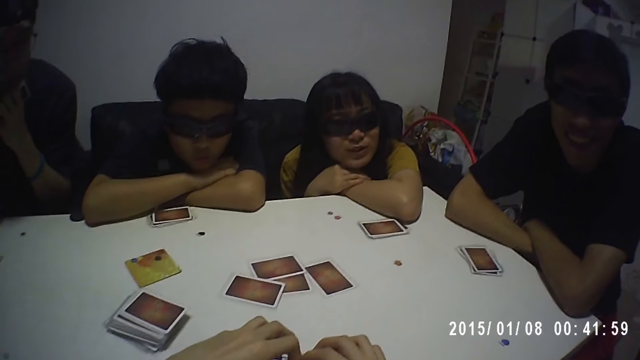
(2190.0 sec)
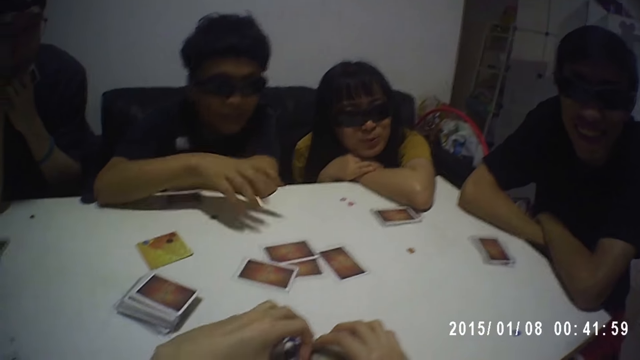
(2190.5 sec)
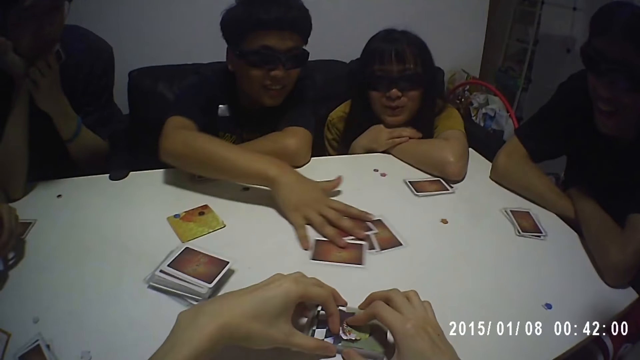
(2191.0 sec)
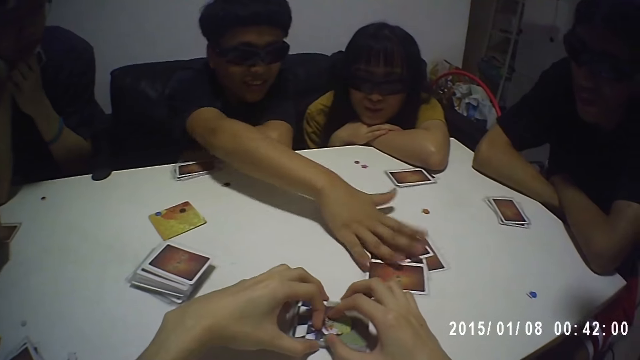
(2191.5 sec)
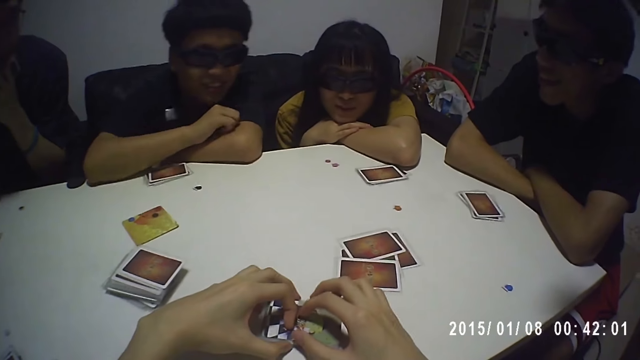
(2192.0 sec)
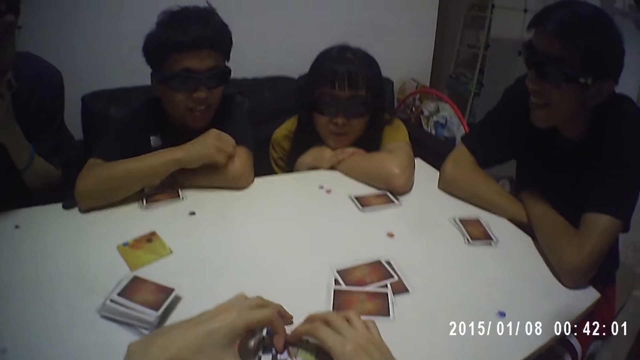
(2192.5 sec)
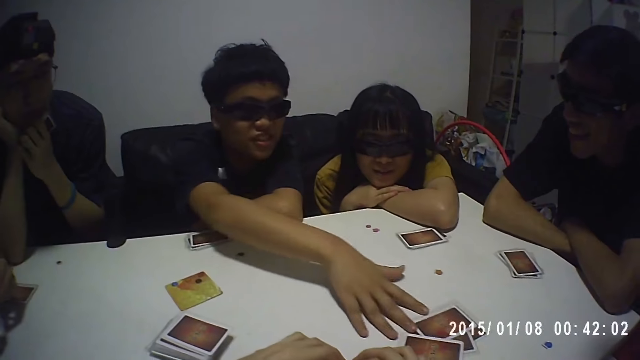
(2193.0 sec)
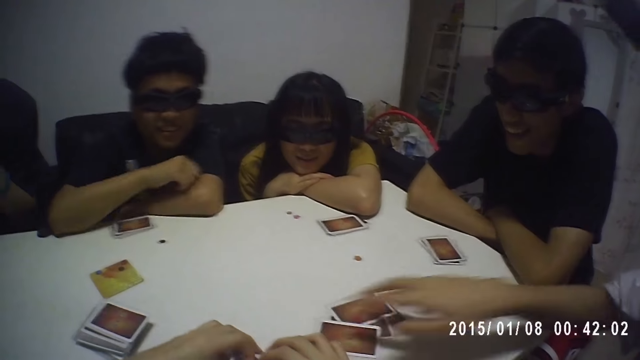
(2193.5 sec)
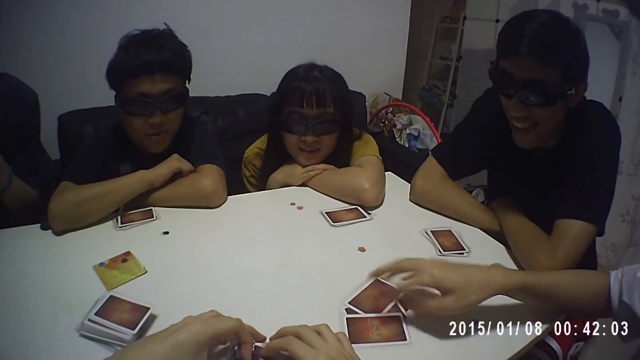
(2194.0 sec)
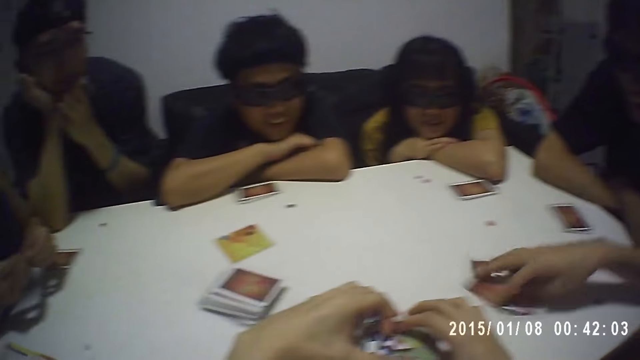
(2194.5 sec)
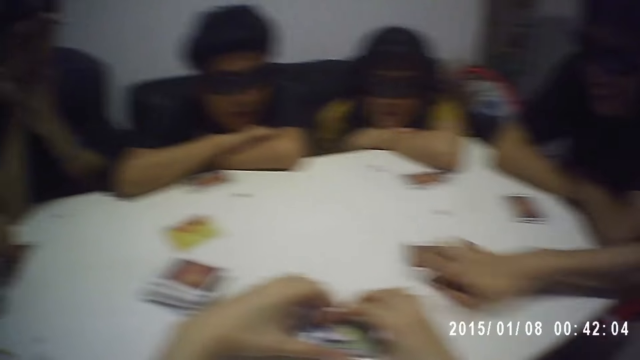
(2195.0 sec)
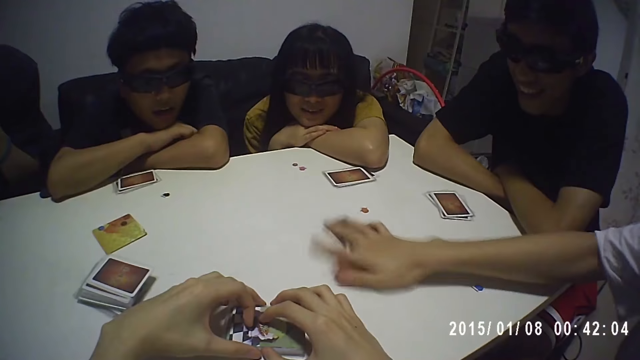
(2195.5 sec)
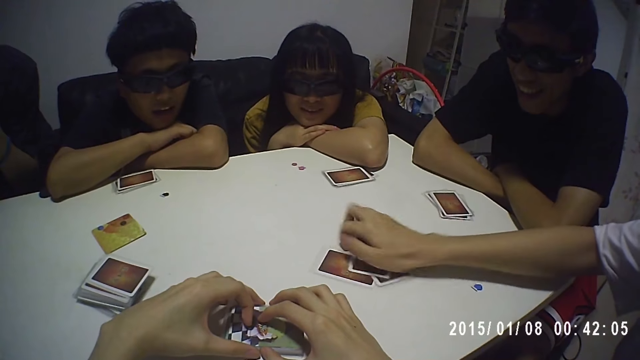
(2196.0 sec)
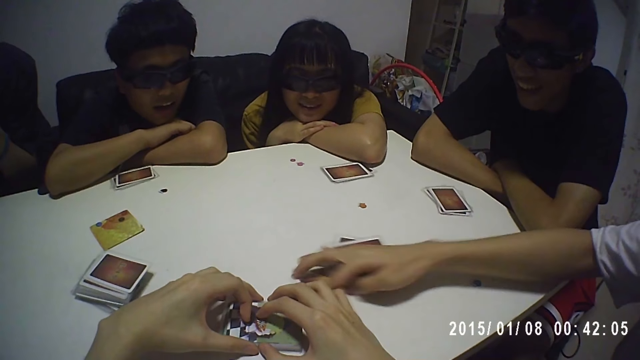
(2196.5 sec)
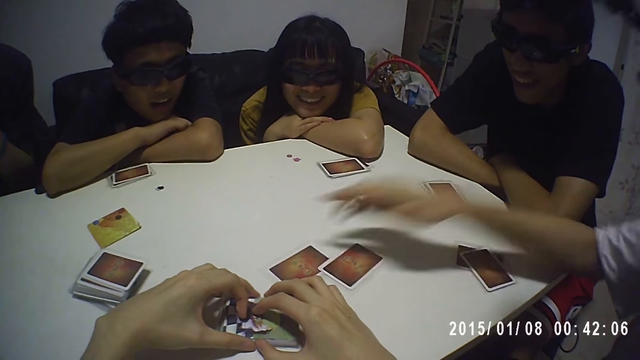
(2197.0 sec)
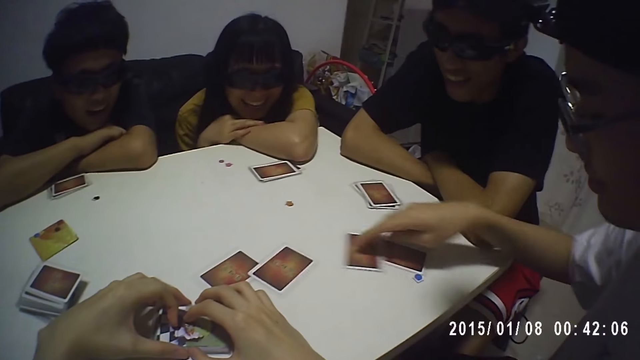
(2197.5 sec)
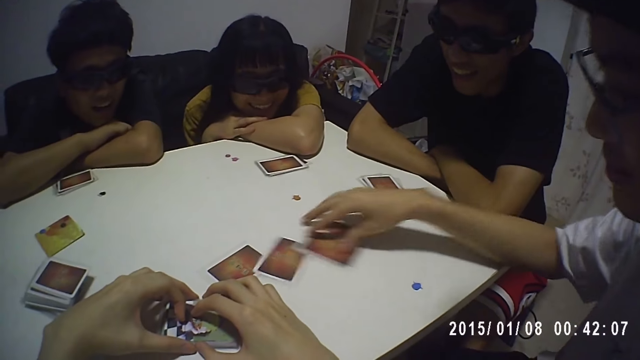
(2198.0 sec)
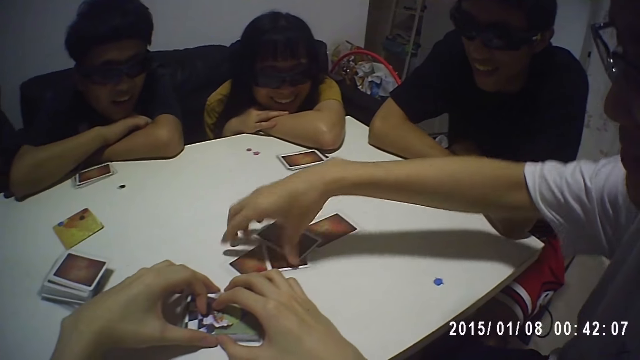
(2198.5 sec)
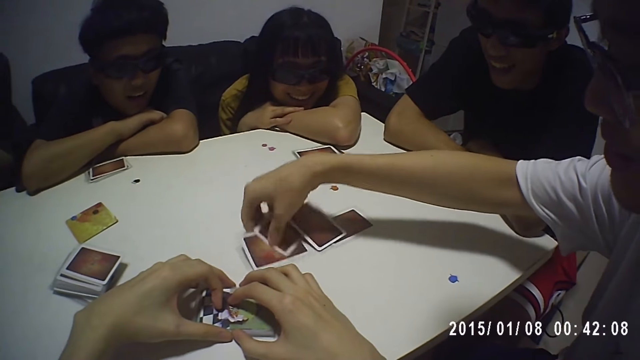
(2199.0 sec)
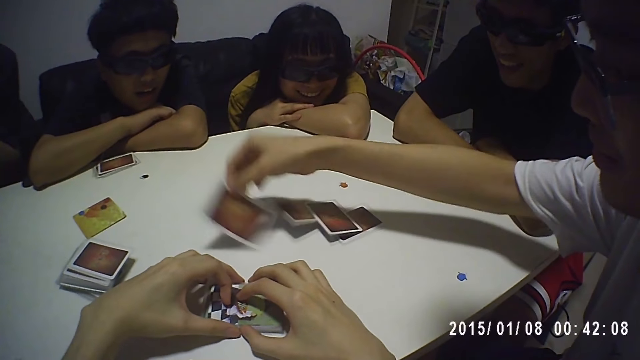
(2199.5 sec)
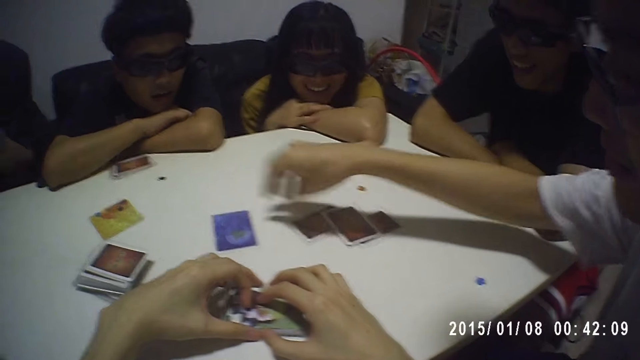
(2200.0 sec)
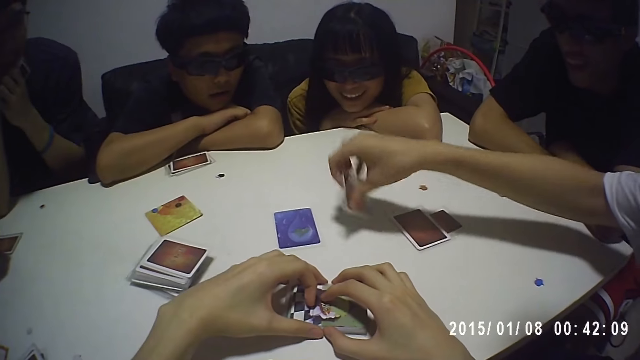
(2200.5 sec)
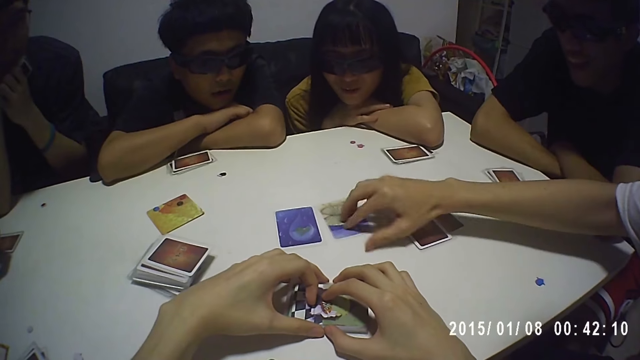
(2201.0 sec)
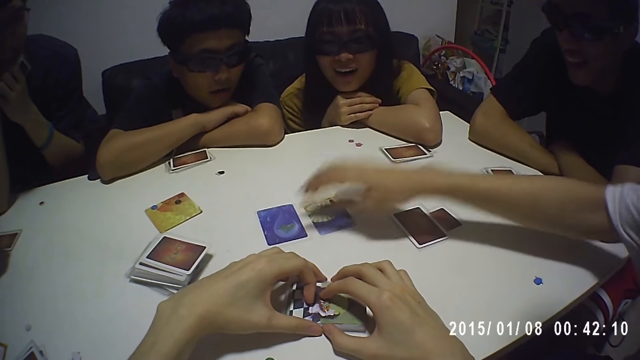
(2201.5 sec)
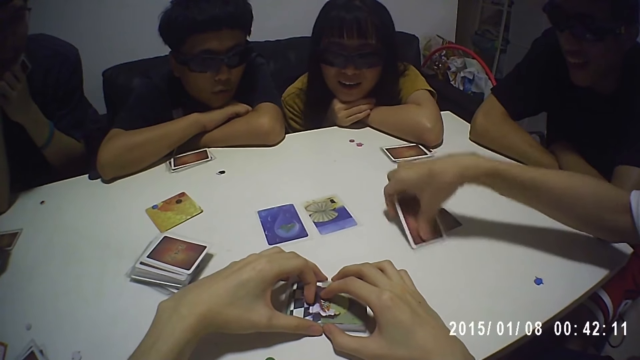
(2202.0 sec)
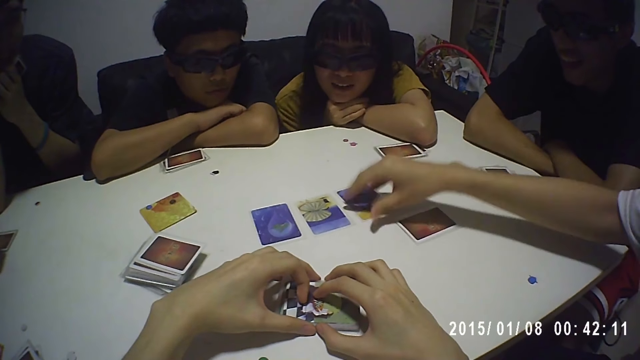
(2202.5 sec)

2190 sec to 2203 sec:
A man pushes the cards on the table. Another man shuffles the cards on the table and turns the cards on the table.

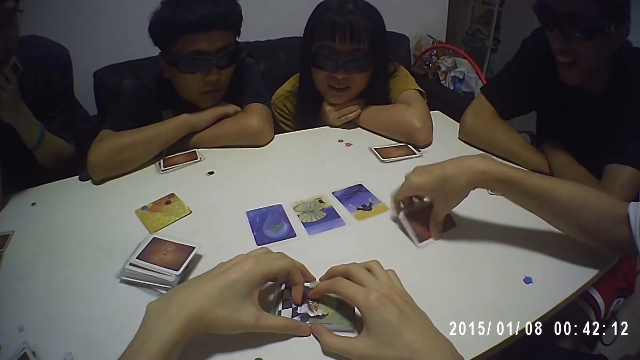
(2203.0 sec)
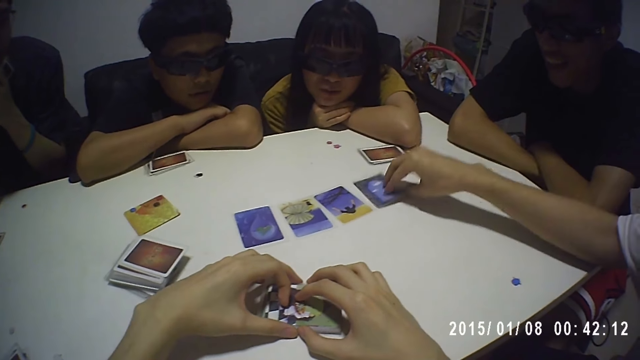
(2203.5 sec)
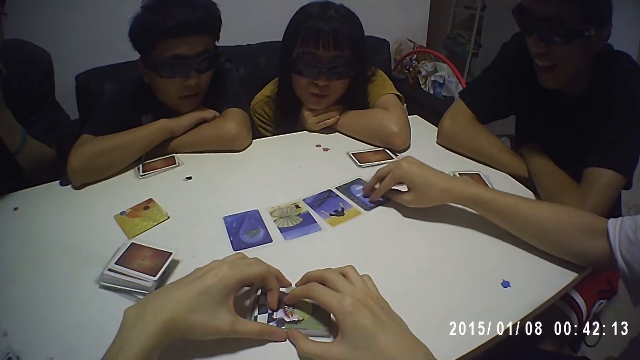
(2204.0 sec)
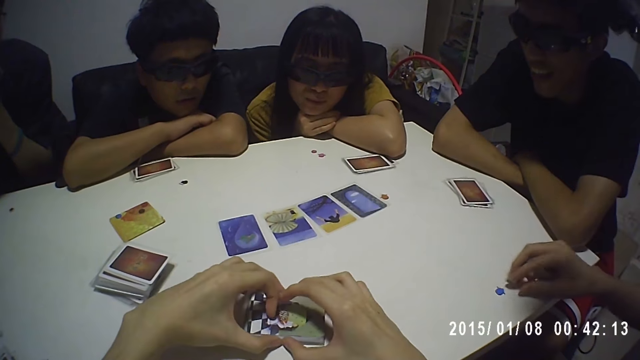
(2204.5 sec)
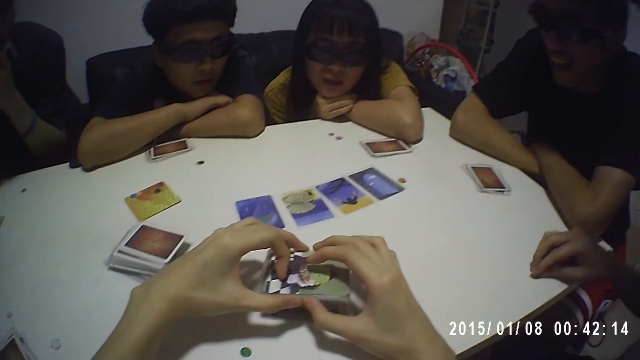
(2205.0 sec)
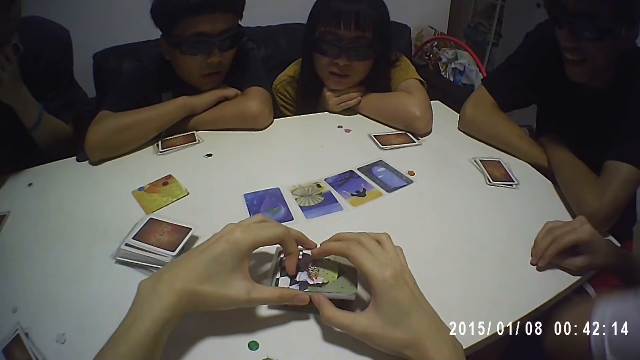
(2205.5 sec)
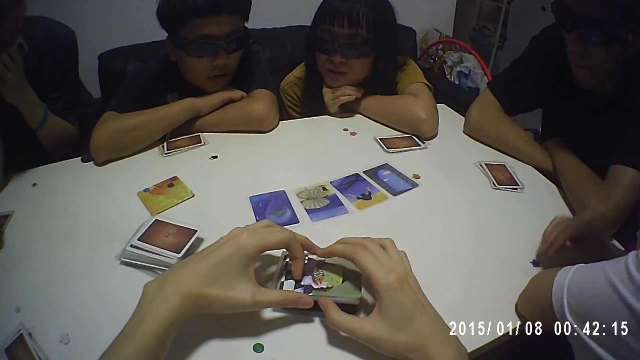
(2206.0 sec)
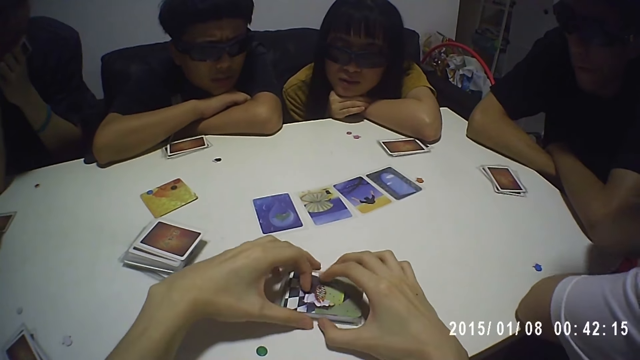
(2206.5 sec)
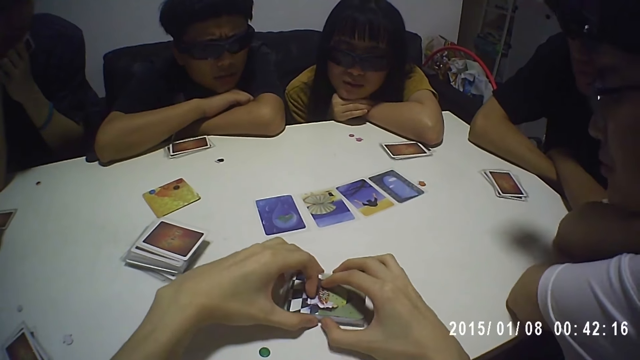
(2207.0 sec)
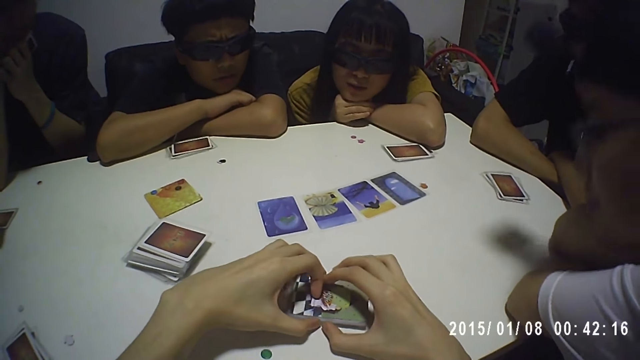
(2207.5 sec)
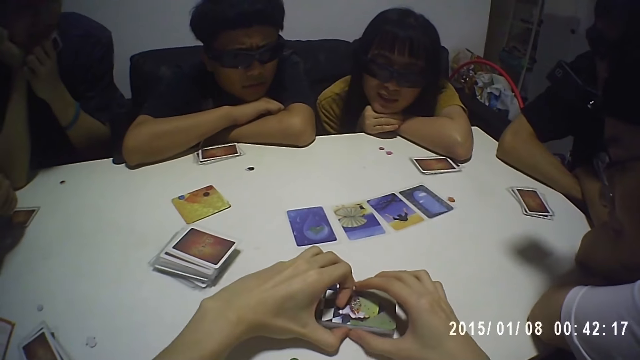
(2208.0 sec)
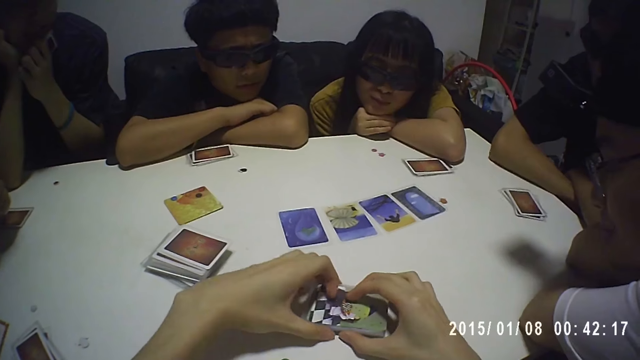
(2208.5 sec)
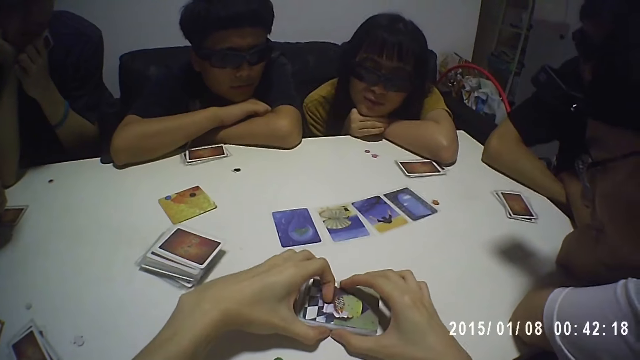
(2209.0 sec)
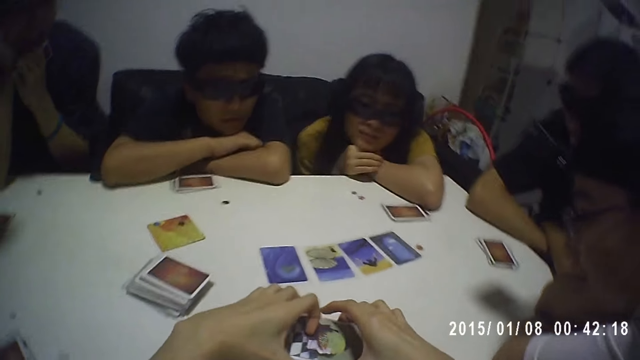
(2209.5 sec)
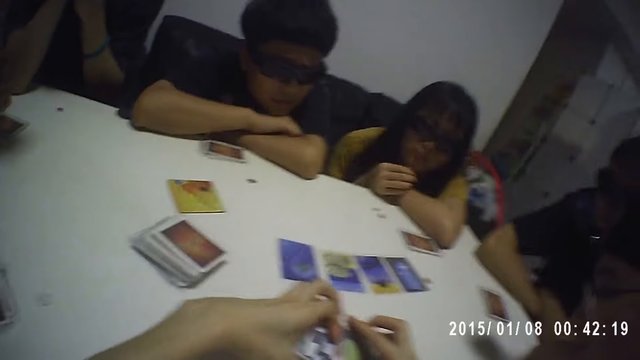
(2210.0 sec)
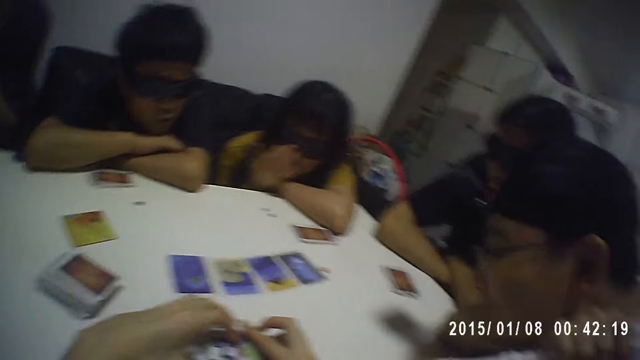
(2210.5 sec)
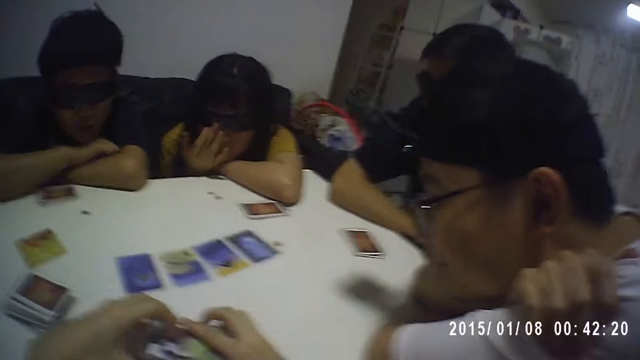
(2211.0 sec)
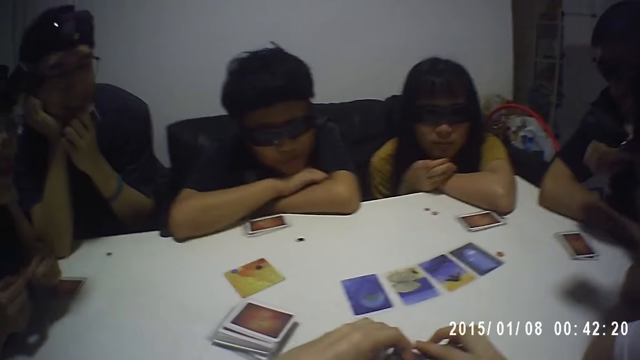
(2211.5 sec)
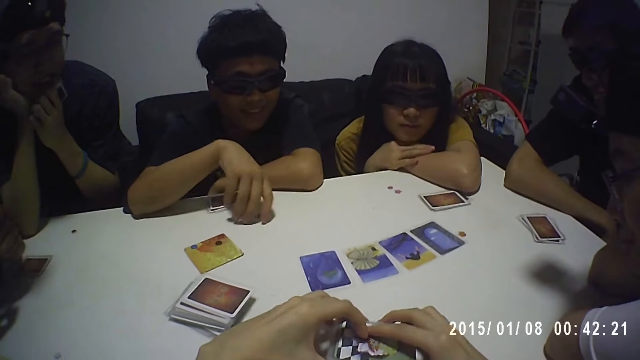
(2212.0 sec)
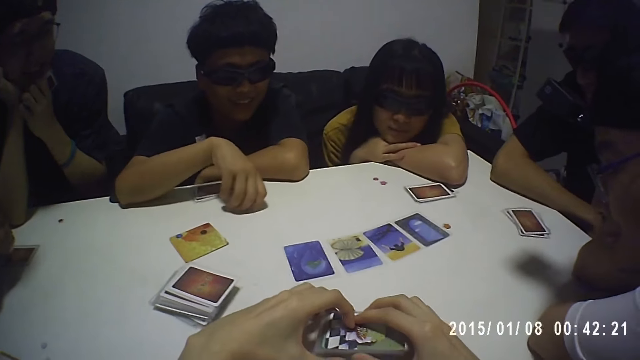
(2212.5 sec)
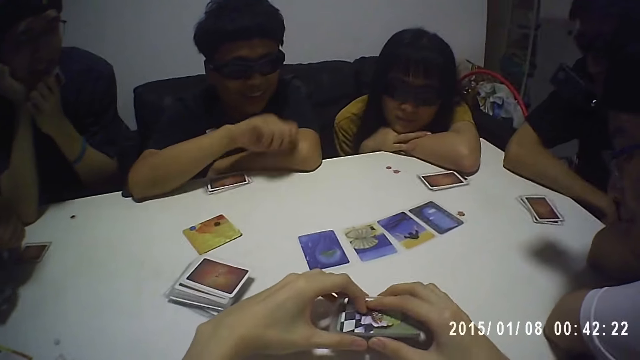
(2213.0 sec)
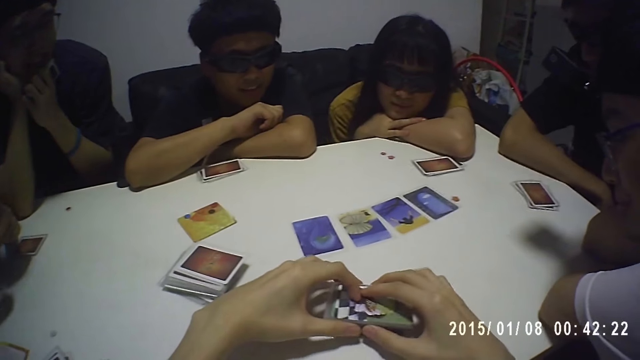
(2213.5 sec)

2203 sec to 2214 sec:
A man examines the cards on the table. Another man examines the cards on the table. A third man examines the cards on the table. A fourth man examines the cards on the table.
